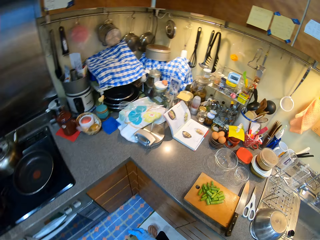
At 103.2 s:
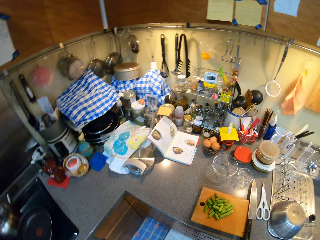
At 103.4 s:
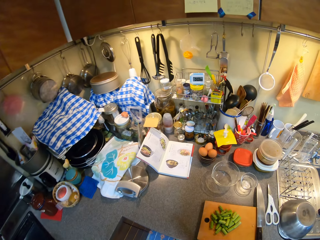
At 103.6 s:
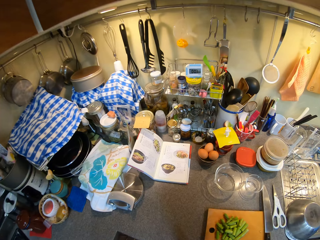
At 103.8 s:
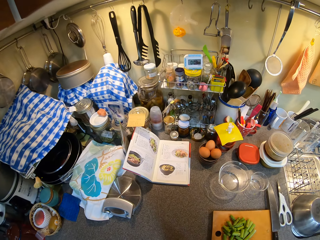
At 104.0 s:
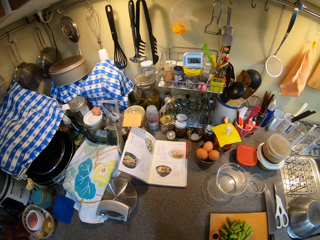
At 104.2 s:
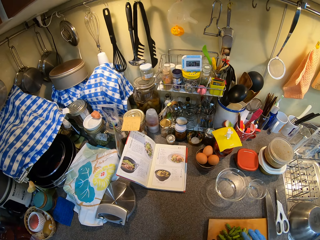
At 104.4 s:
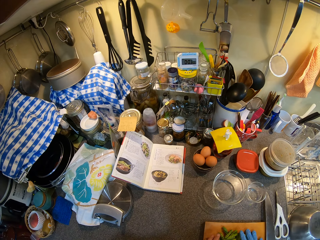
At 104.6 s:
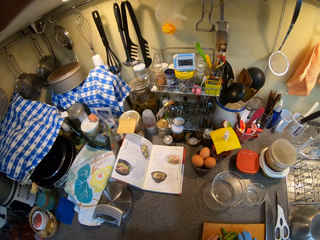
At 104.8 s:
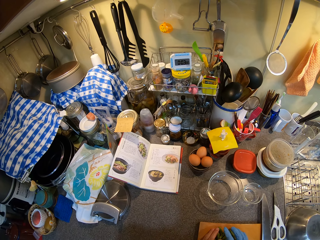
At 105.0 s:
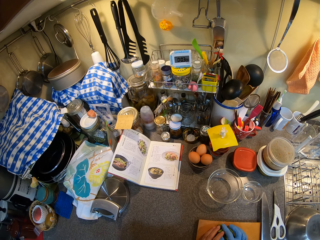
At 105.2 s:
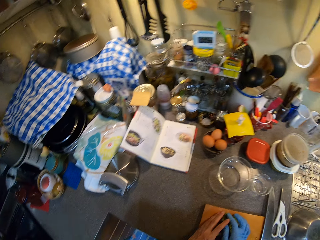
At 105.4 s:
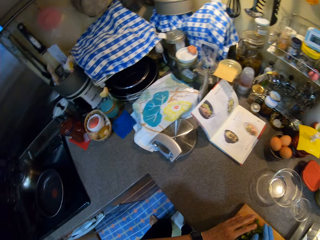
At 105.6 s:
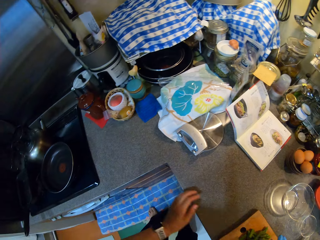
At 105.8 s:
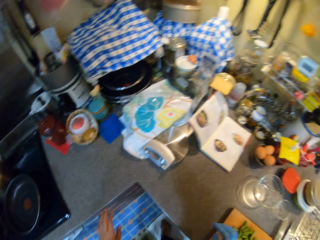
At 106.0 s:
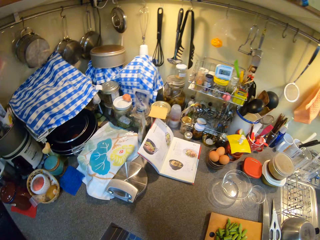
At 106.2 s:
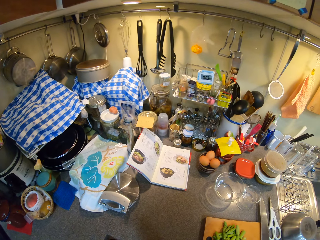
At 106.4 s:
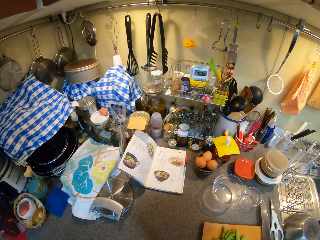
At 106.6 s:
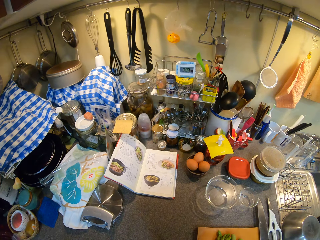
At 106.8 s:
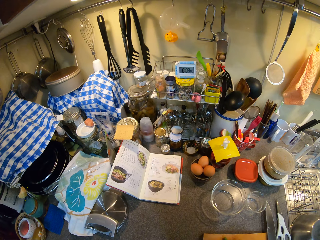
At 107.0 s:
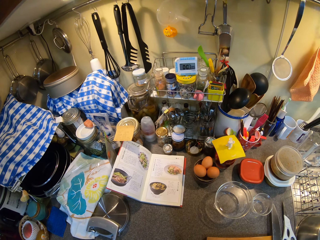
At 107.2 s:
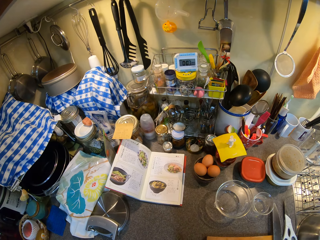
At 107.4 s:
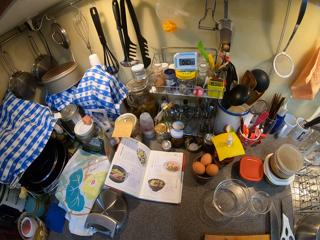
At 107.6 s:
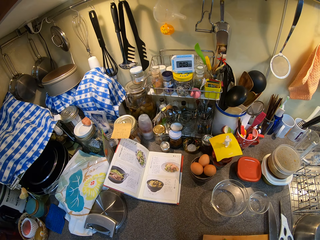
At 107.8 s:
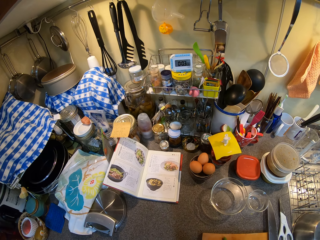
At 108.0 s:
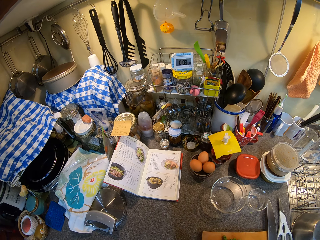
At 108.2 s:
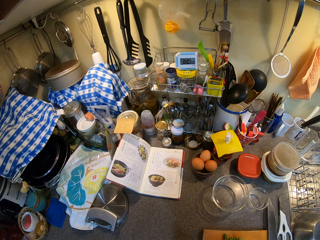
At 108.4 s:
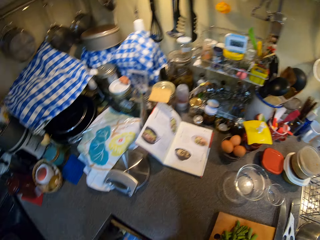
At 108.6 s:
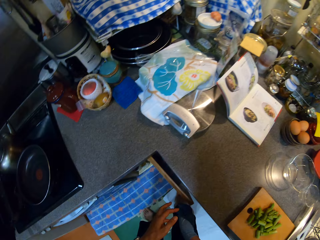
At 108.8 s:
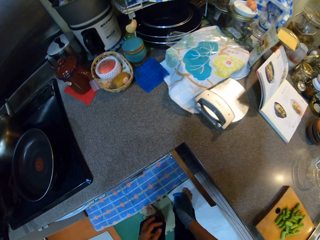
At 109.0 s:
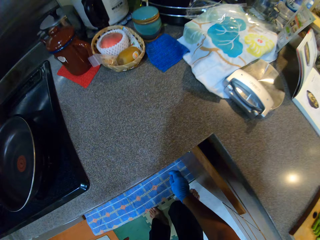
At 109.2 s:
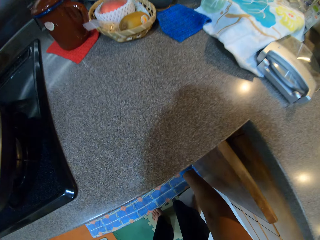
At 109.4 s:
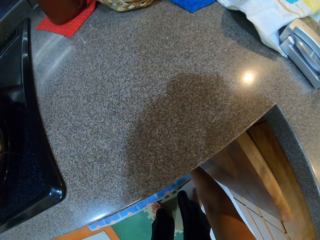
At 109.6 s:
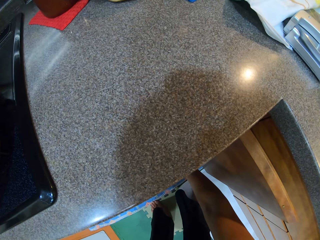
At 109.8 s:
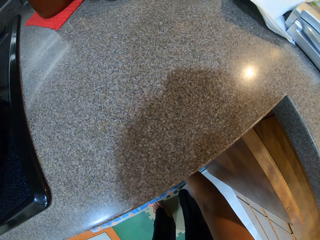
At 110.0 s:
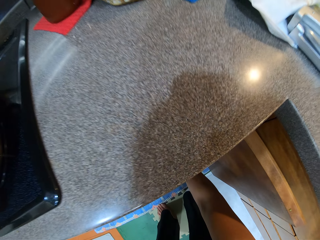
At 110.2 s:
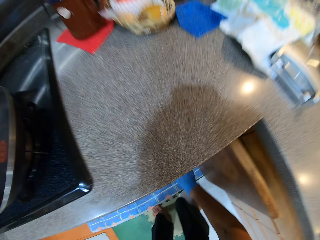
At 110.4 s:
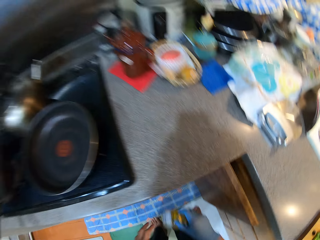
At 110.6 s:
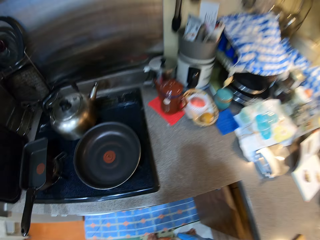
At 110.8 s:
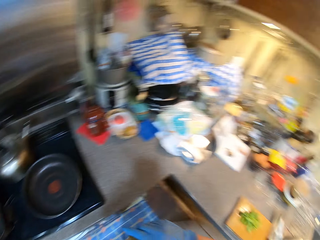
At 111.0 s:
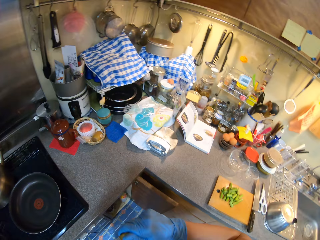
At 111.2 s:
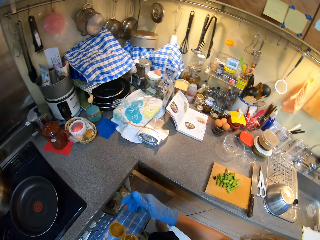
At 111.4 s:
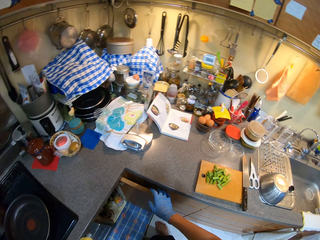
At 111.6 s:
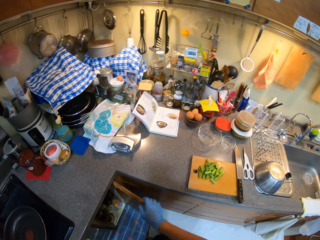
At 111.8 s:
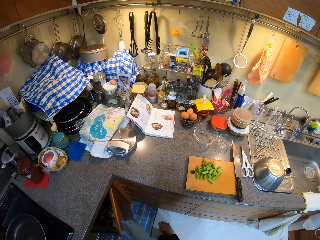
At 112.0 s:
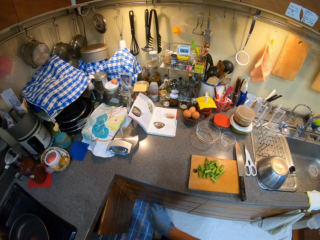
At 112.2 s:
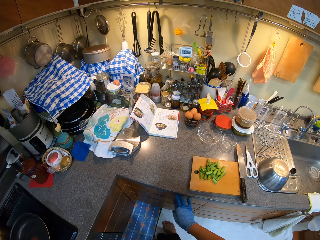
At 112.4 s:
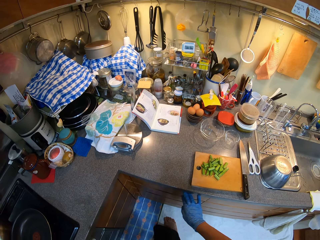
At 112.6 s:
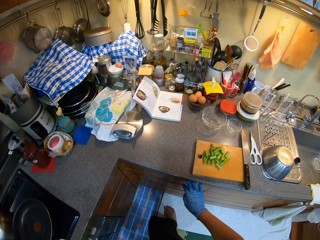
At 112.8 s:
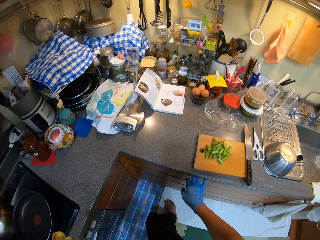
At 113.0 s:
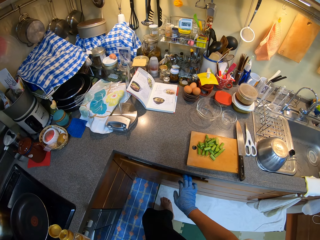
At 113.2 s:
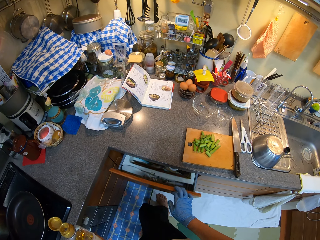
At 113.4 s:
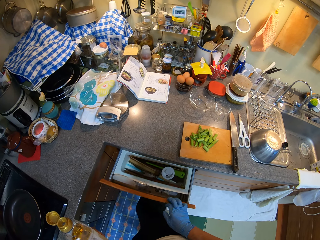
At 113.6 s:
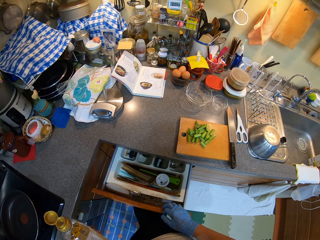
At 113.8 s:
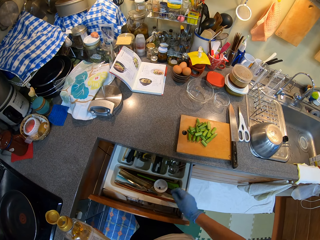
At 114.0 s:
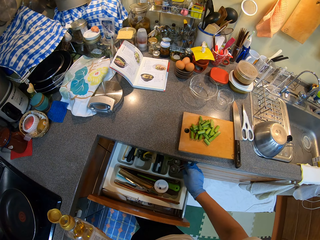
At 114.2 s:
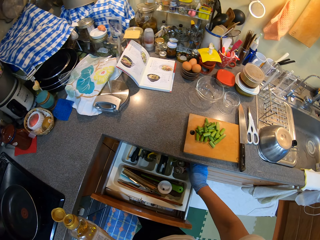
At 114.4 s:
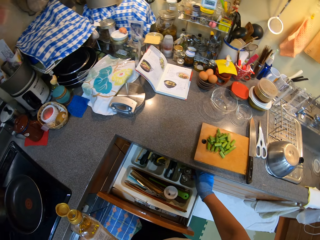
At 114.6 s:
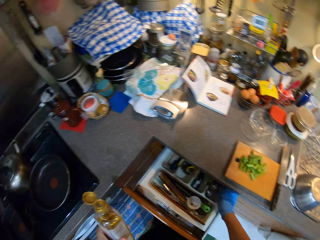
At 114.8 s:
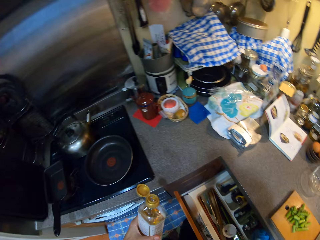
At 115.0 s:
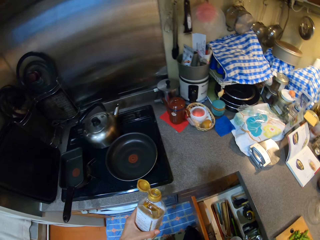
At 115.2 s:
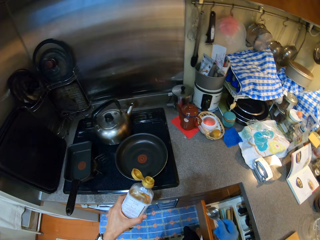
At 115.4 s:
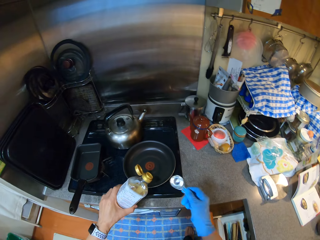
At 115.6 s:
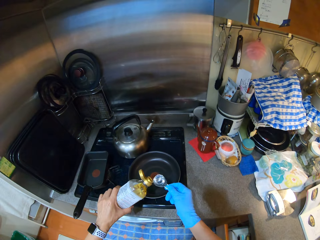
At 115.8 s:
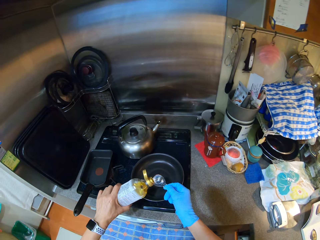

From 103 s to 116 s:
The camera wearer moves around the kitchen. They open the cupboard and take a measuring spoon. They open the drawer.

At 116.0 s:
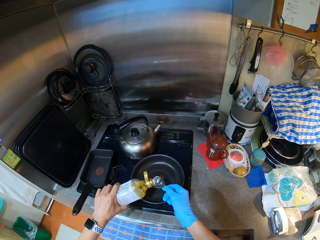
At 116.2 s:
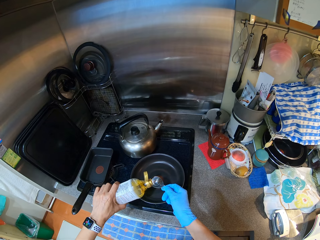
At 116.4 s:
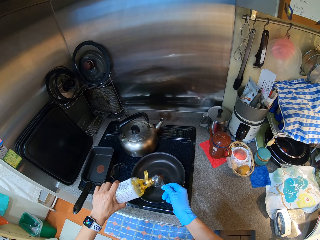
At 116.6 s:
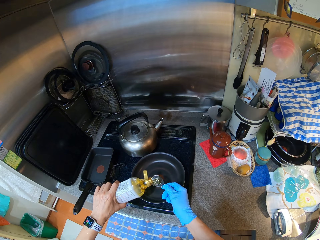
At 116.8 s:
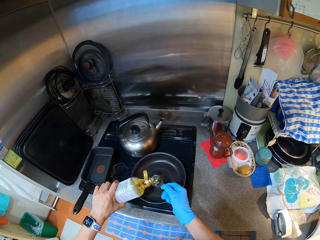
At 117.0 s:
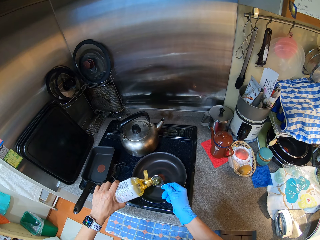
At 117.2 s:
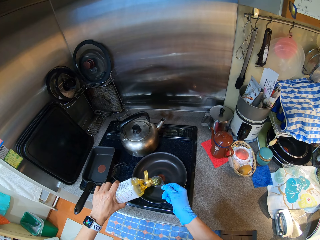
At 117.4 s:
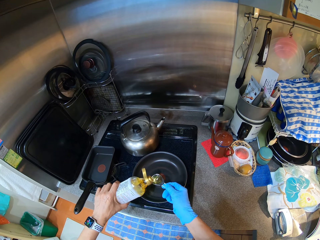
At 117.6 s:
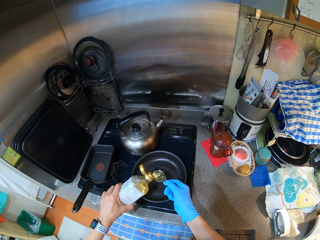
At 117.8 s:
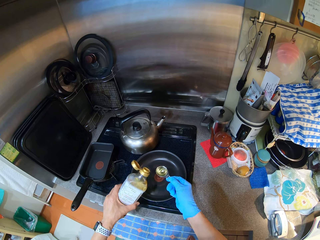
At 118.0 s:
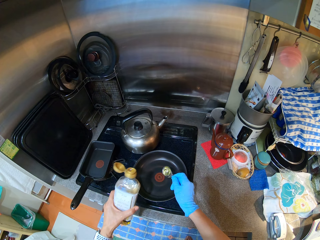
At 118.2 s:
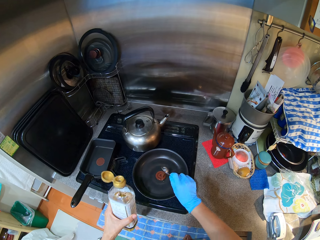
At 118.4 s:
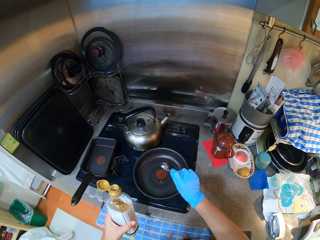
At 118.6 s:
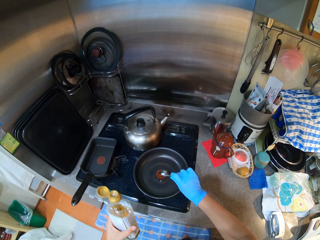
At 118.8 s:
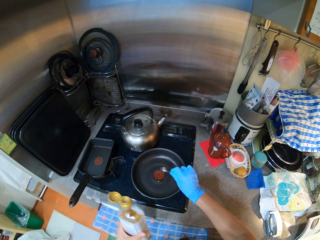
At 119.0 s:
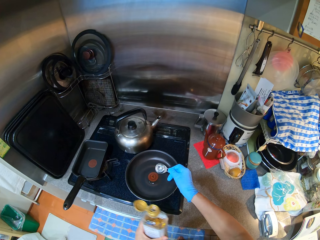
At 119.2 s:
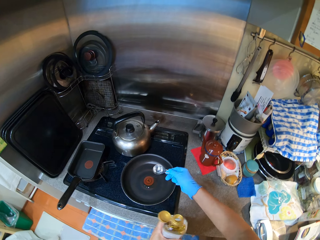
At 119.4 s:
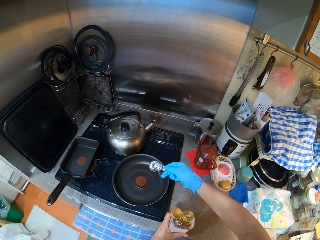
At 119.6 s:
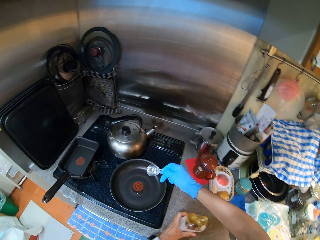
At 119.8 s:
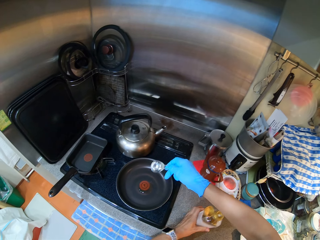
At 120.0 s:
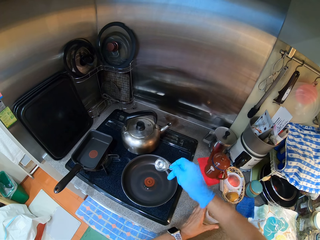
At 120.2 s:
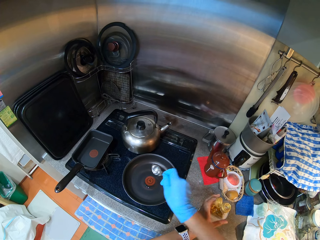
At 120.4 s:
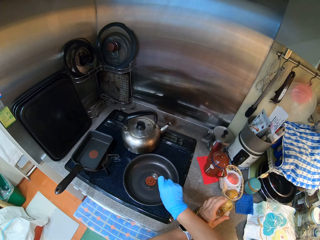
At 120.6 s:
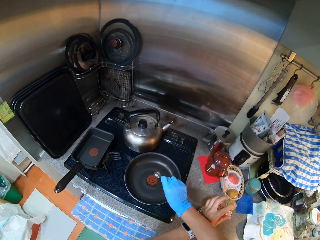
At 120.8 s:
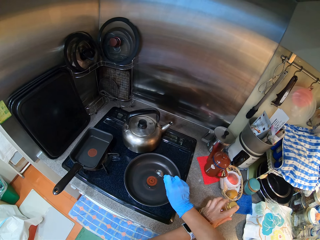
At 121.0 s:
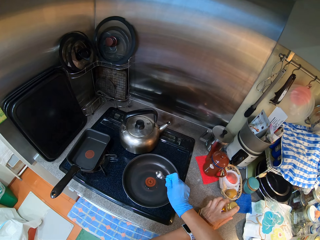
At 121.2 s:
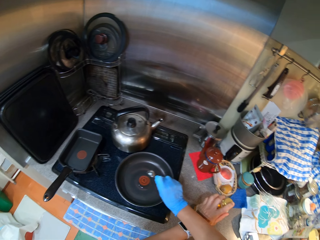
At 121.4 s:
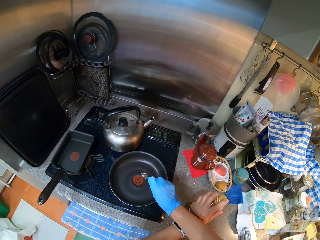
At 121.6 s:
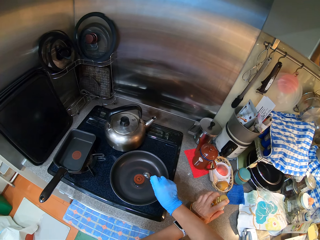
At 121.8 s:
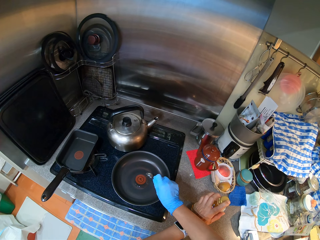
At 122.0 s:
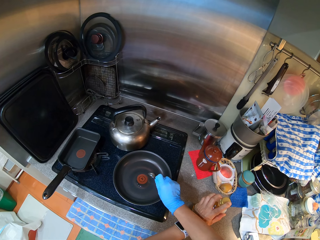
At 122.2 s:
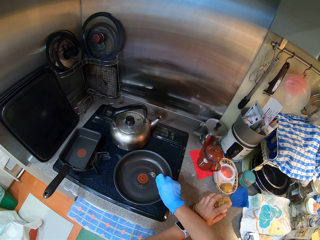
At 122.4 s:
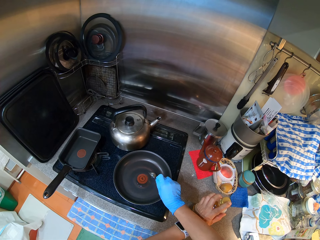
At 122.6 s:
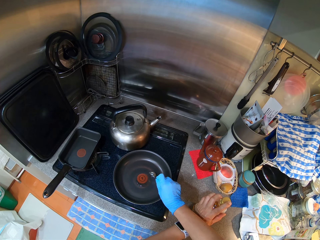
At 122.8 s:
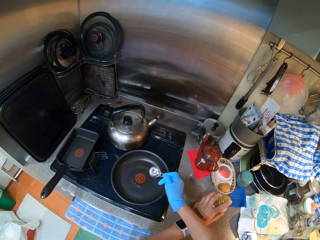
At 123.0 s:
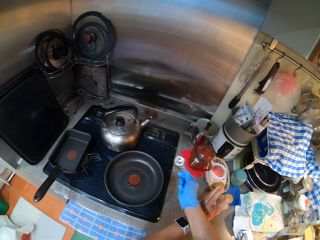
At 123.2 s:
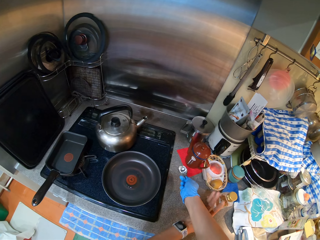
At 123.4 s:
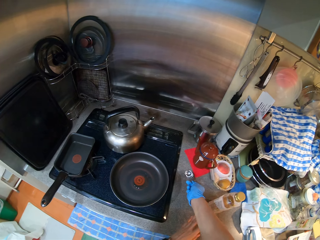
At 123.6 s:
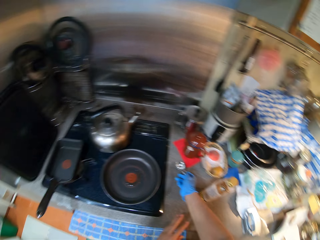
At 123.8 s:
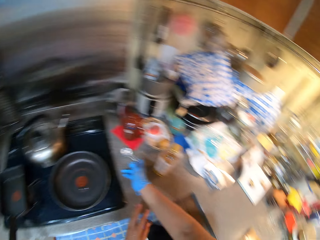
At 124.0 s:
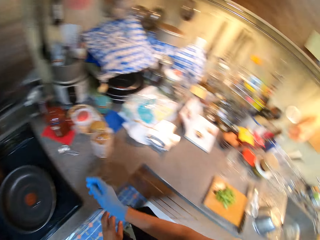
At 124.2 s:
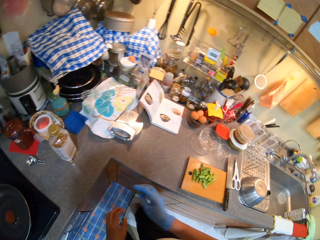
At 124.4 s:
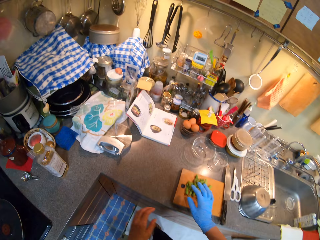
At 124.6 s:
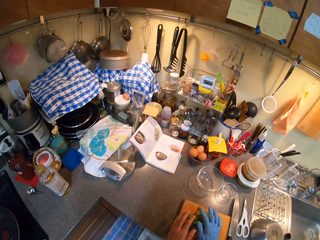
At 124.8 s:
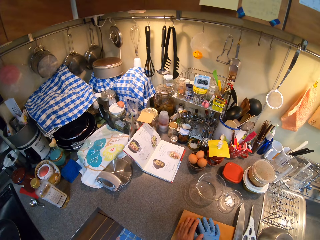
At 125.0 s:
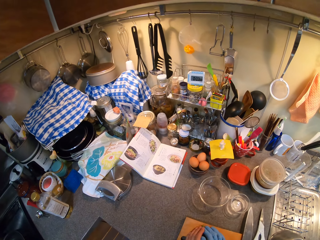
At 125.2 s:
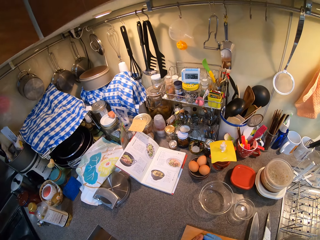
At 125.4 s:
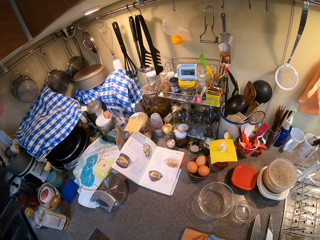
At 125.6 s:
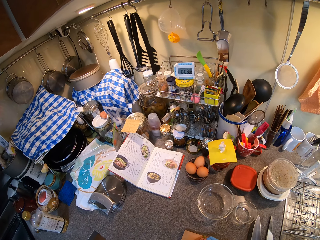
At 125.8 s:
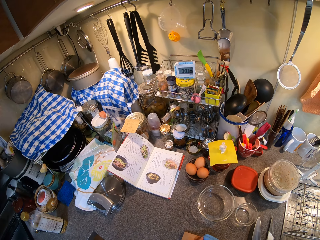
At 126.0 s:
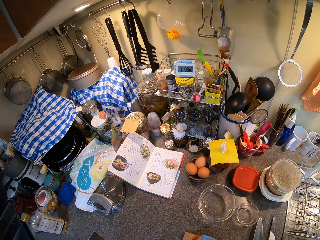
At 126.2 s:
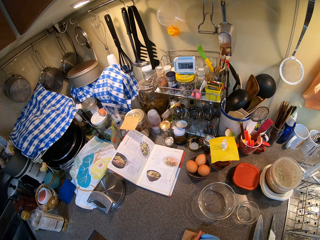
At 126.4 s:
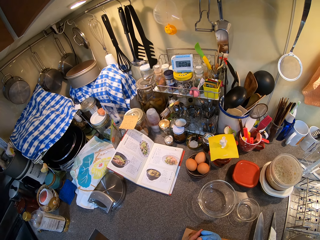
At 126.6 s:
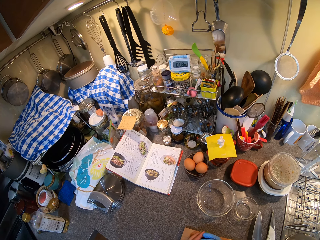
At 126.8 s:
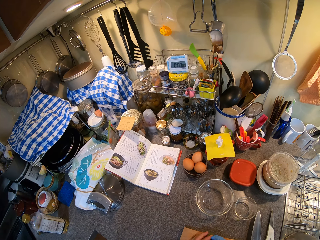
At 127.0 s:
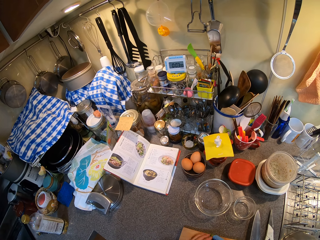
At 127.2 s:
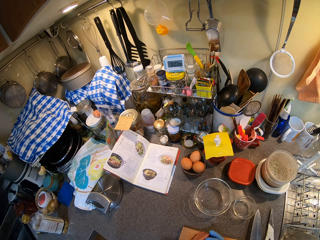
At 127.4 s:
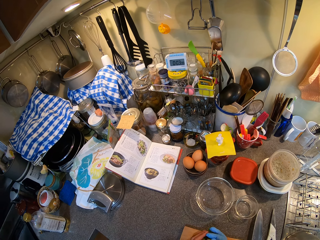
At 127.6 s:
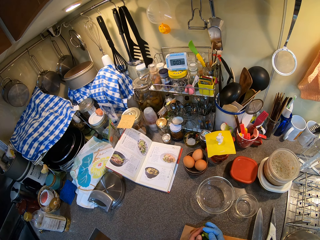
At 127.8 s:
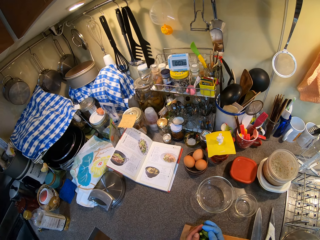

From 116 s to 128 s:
The camera wearer picks up the spoon. They put oil in the spoon, pour oil in the cooking pan, and place the oil container on the countertop. They place the spoon on the countertop. They collect pieces of asparagus from the chopping board.
